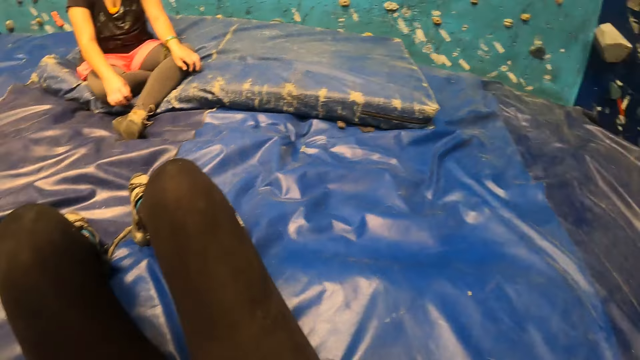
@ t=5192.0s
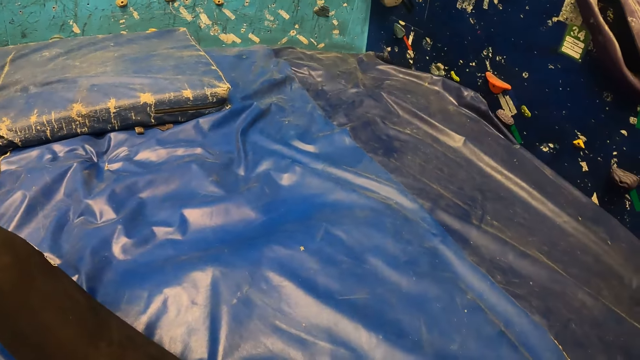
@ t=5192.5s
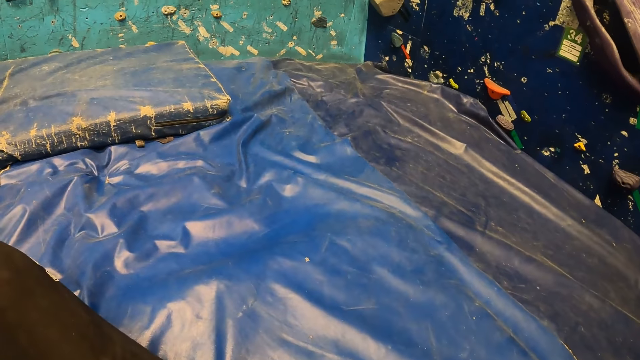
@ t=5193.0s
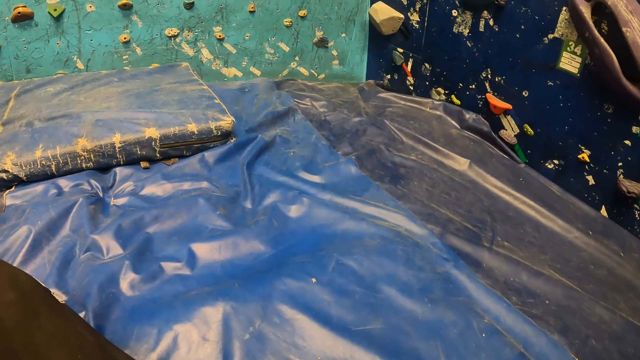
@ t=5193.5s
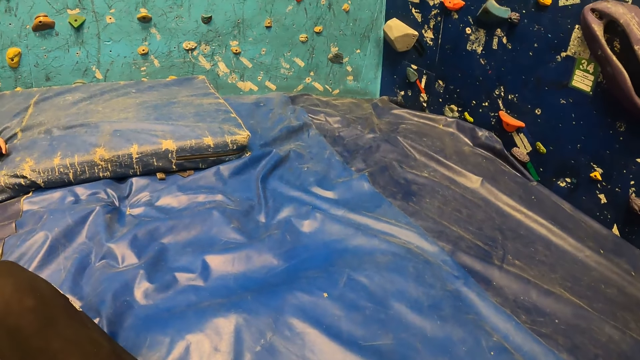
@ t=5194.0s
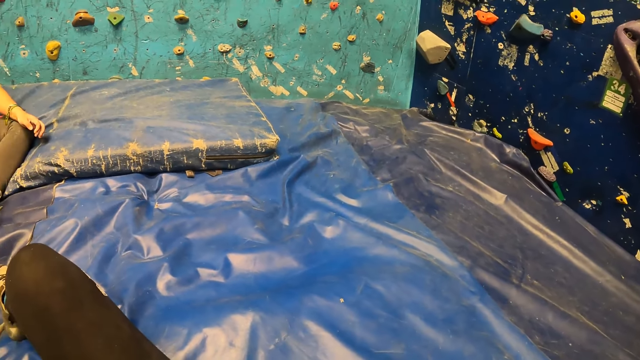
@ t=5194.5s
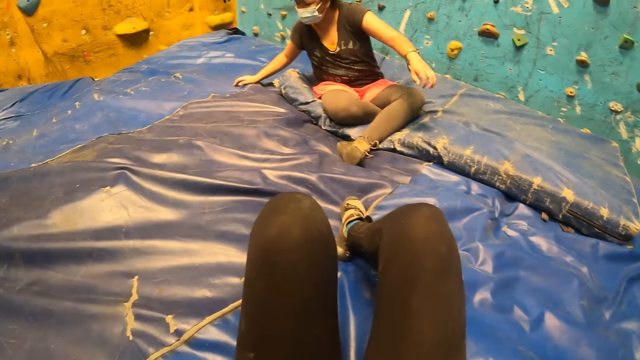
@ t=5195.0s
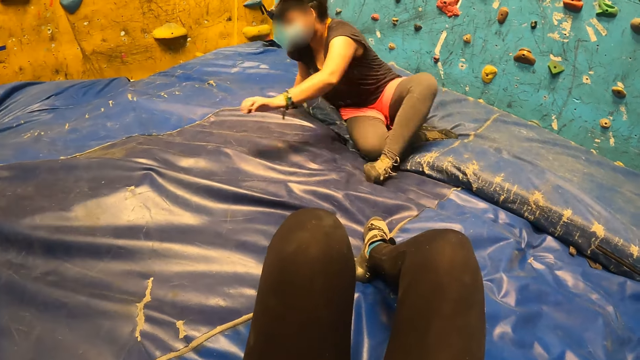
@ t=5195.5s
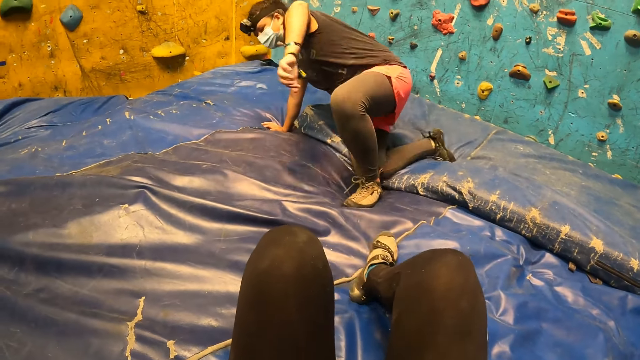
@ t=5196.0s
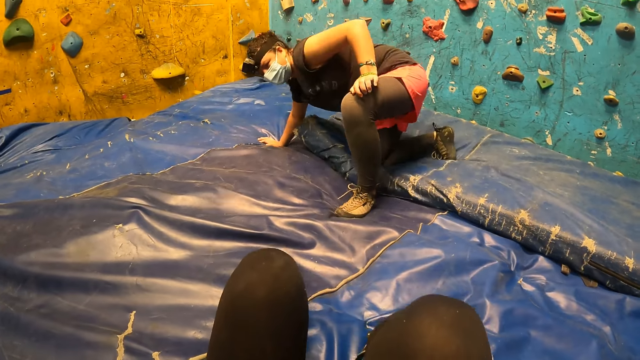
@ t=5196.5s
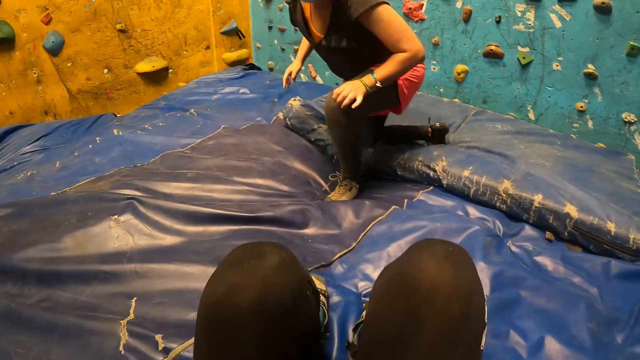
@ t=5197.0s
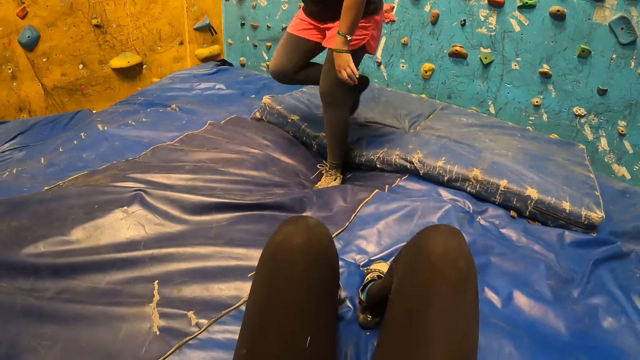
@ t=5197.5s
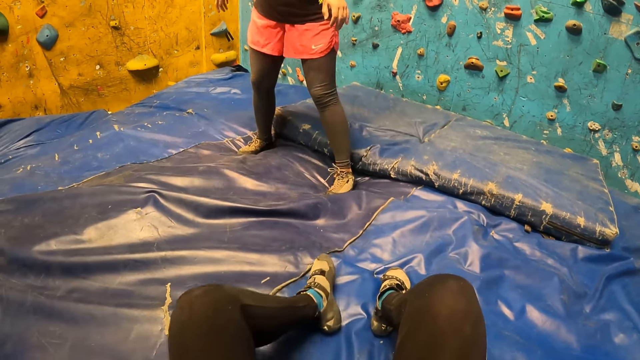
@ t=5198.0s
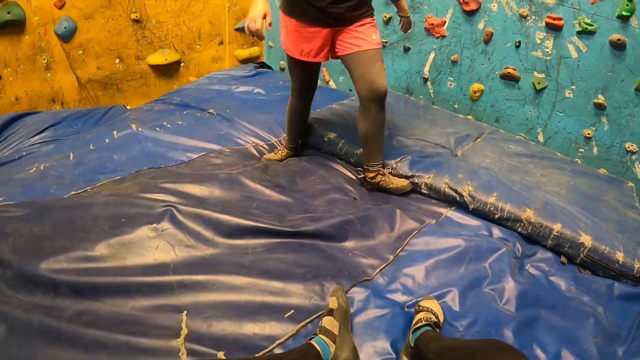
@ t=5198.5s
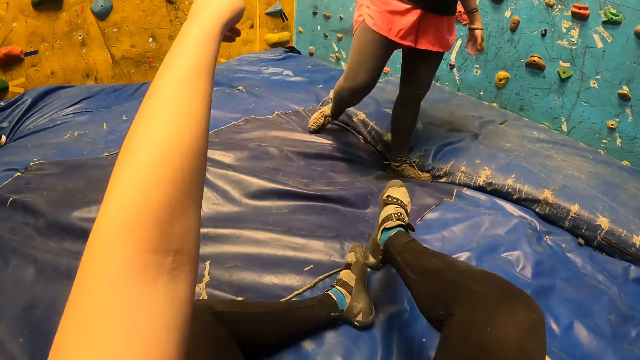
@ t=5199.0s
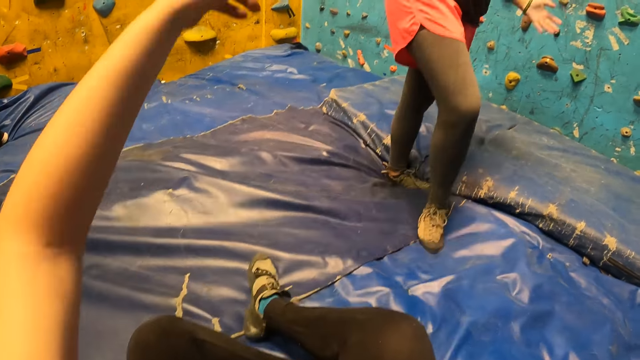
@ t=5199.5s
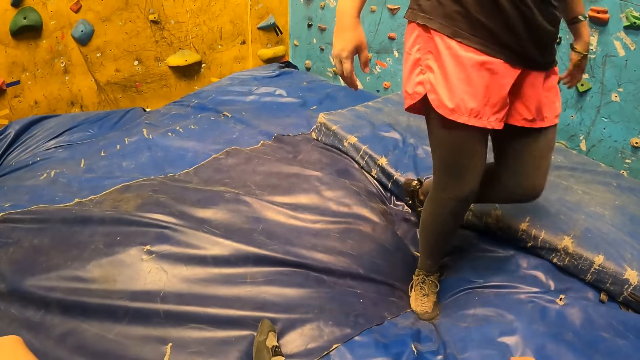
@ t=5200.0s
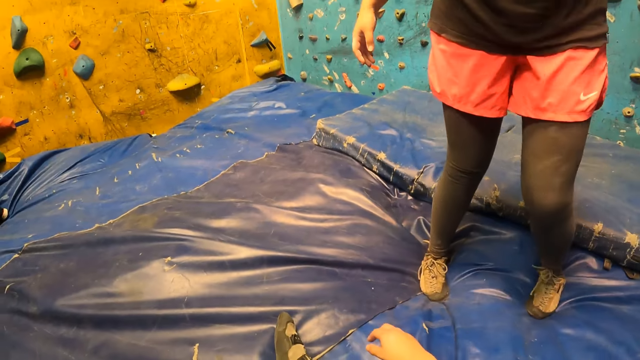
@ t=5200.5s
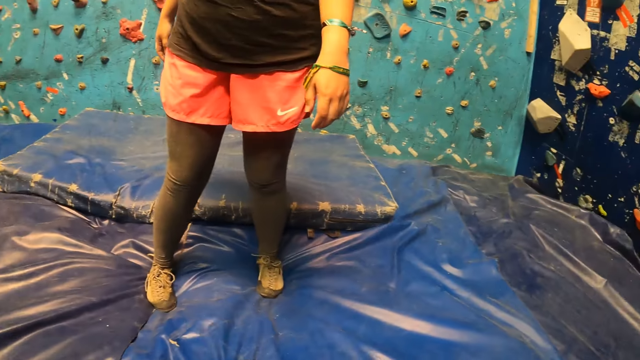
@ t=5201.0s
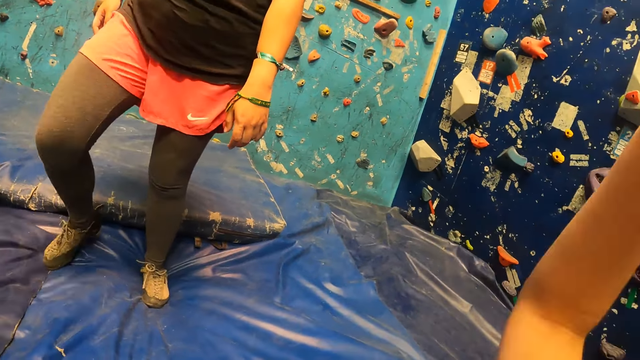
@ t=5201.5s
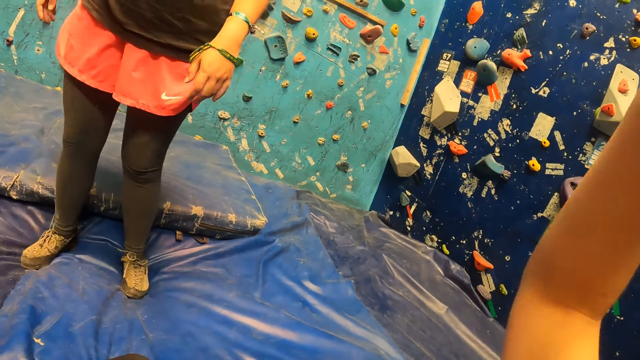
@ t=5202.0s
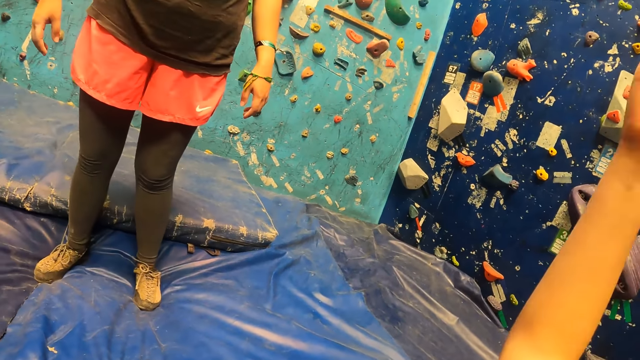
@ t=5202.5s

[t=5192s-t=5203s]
The woman stands up from a bed. The camera wearer looks around. They interact with the woman and fidget.

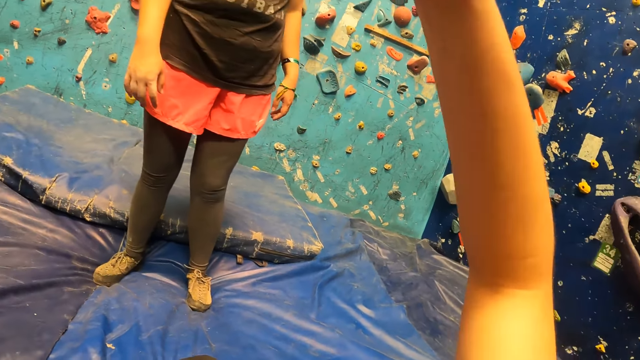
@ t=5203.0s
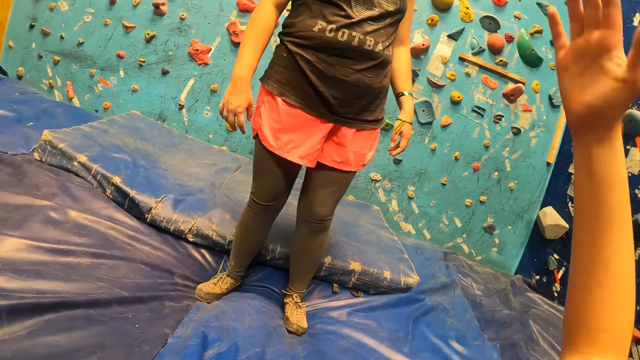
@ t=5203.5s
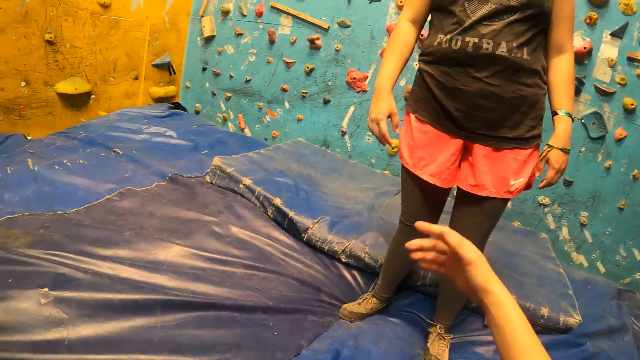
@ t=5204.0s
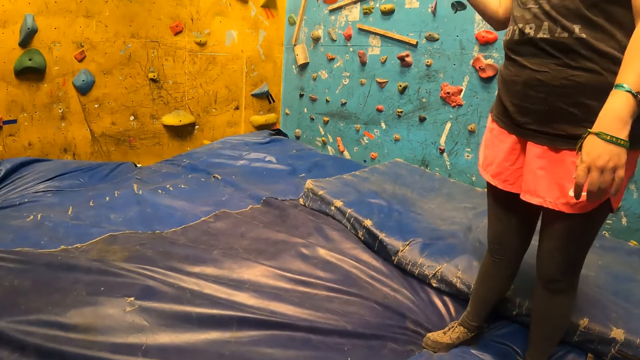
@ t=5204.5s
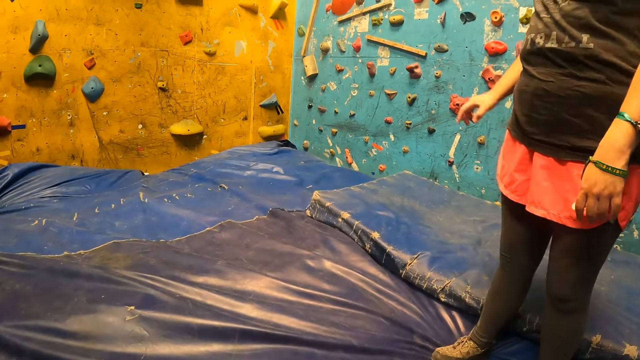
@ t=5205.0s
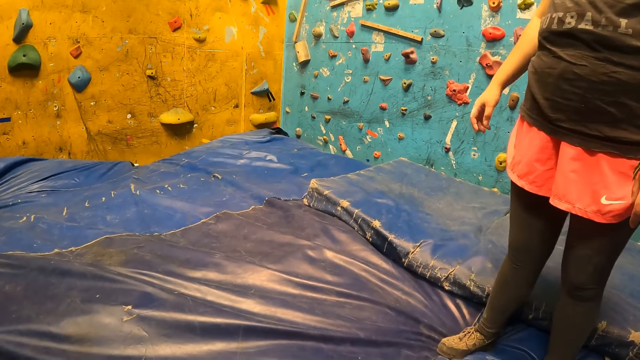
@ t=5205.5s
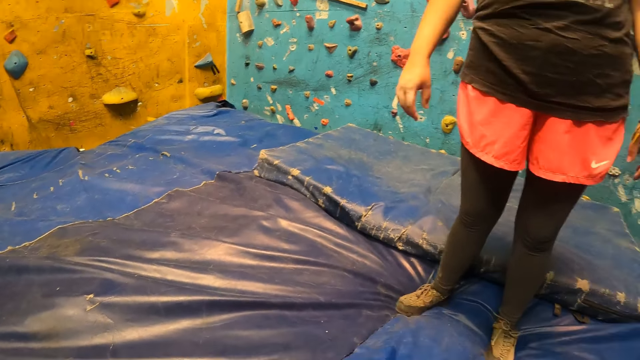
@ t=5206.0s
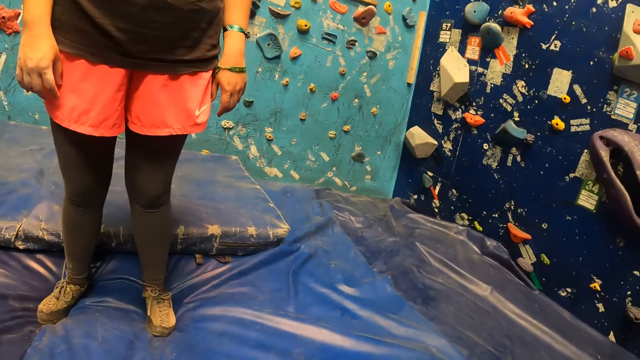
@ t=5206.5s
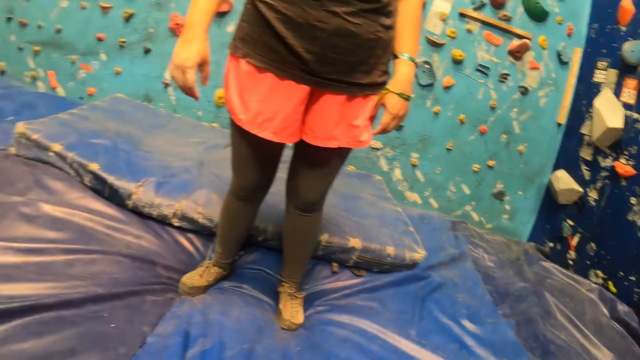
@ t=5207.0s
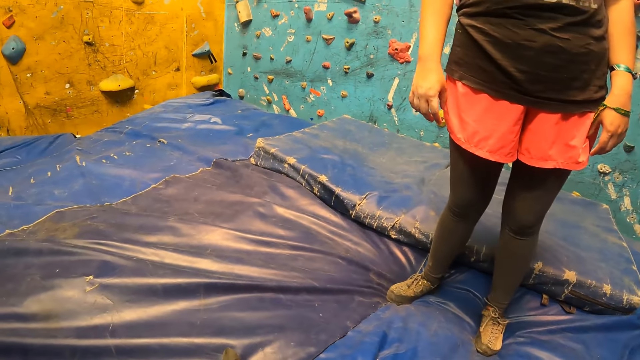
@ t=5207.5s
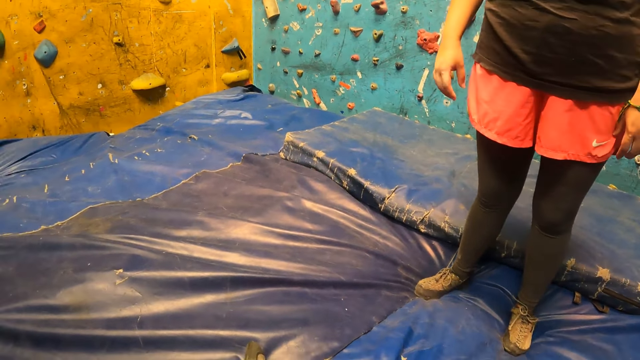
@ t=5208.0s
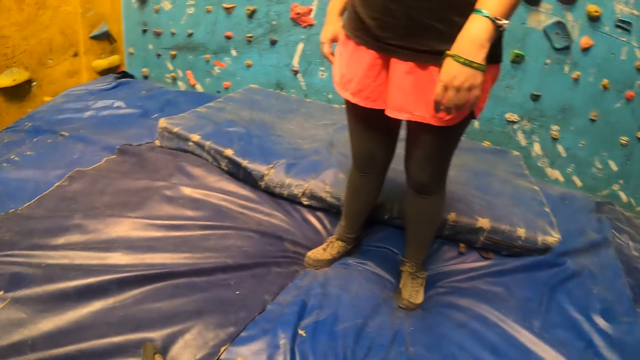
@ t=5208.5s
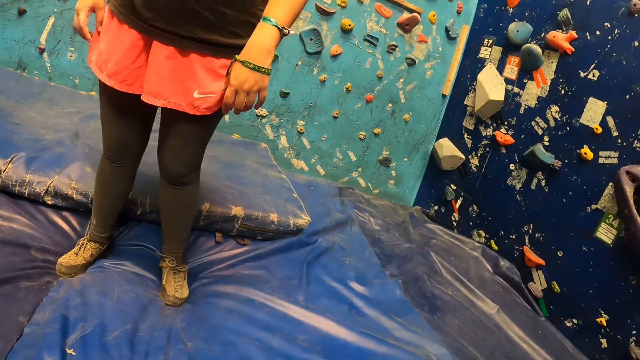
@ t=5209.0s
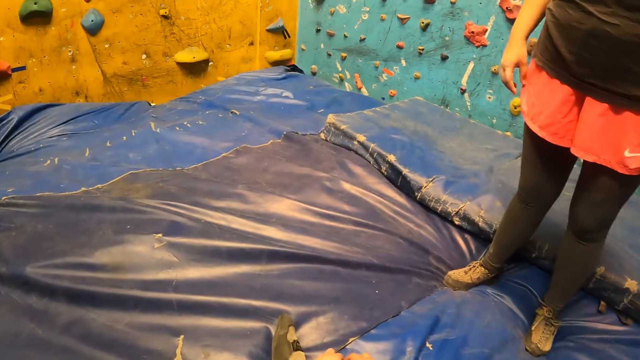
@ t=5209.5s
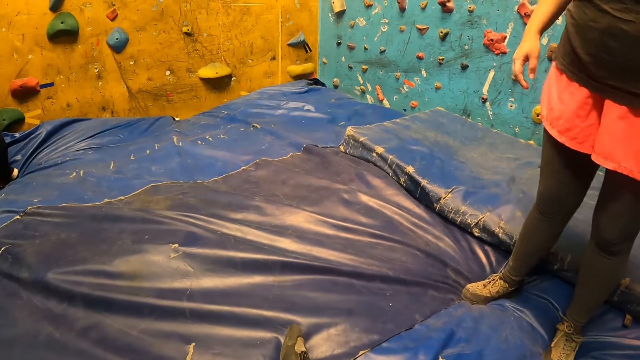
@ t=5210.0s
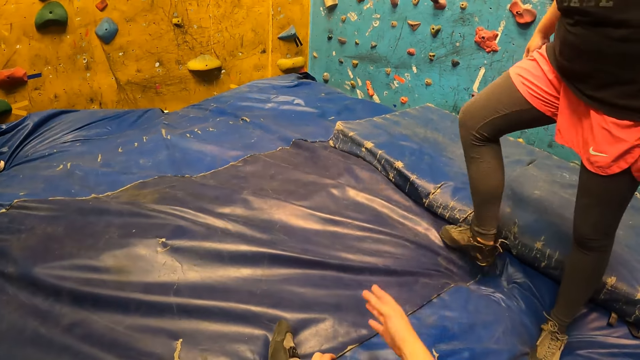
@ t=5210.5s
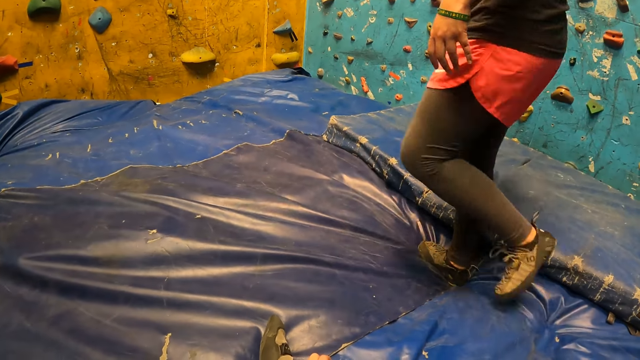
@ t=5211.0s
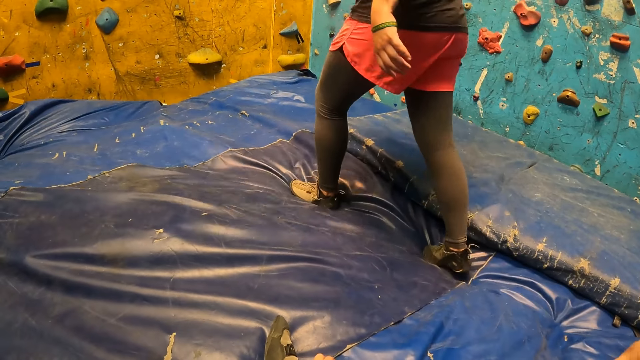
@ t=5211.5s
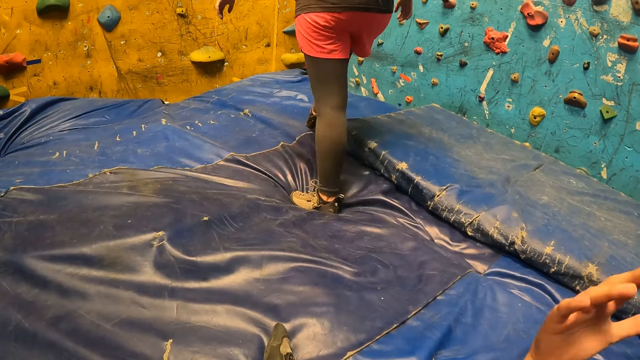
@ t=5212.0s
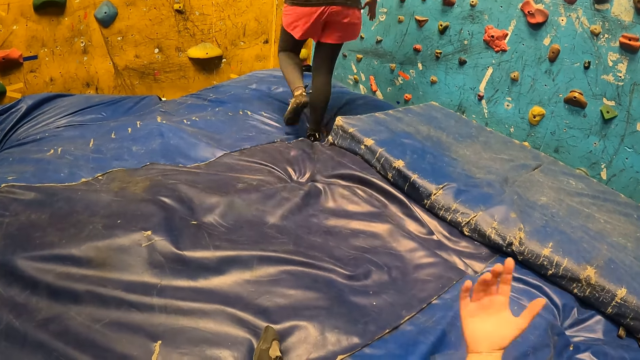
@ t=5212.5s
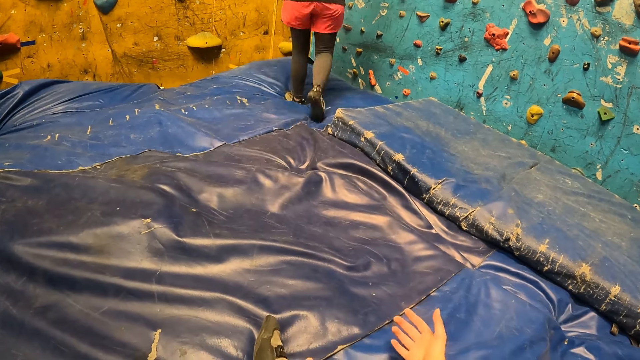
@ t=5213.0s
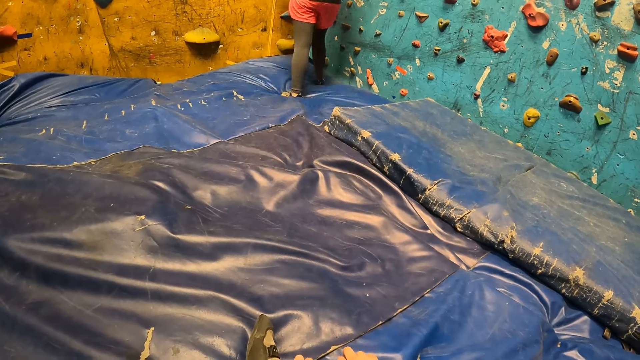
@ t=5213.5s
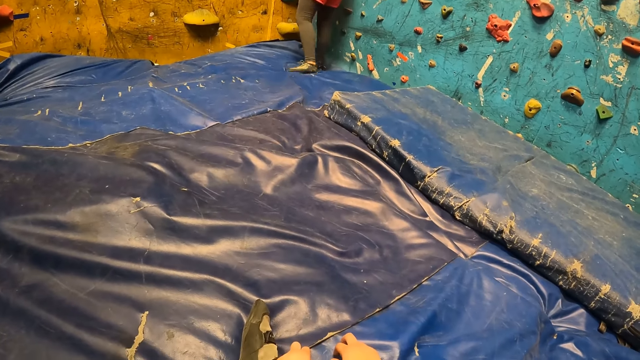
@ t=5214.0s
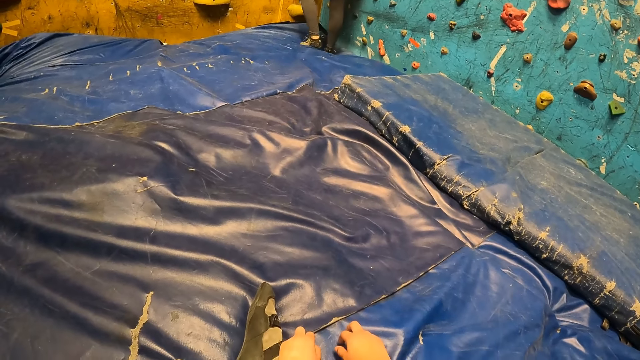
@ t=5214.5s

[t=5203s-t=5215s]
The lady fidgets and walks on the sponge.
